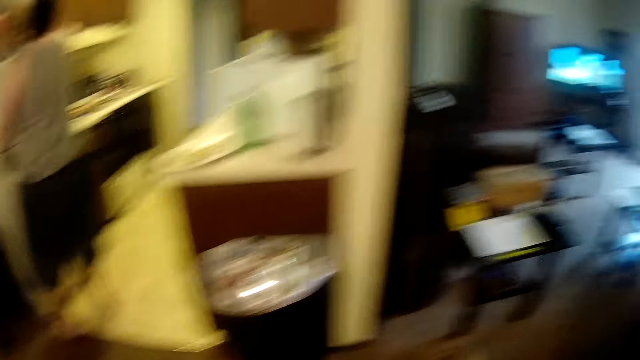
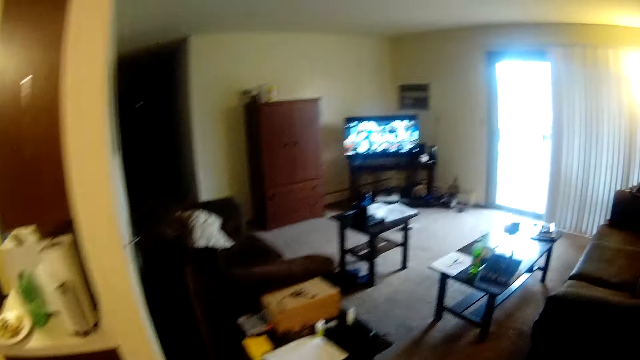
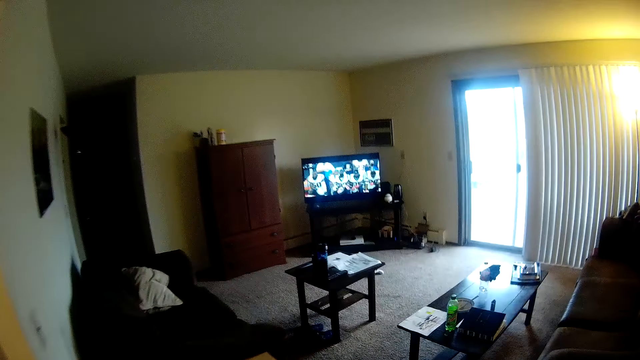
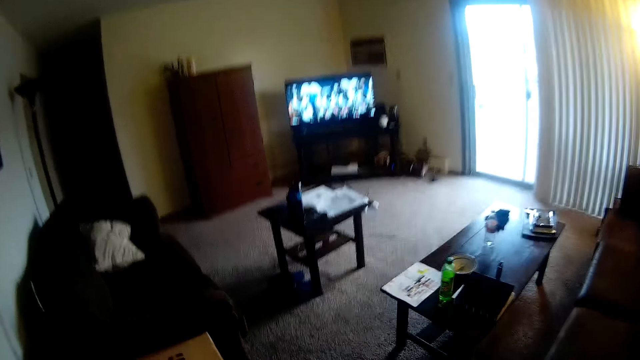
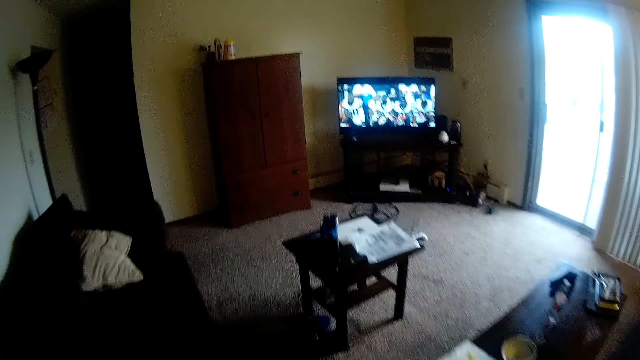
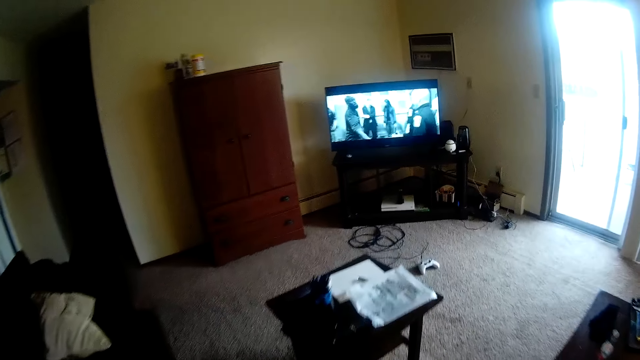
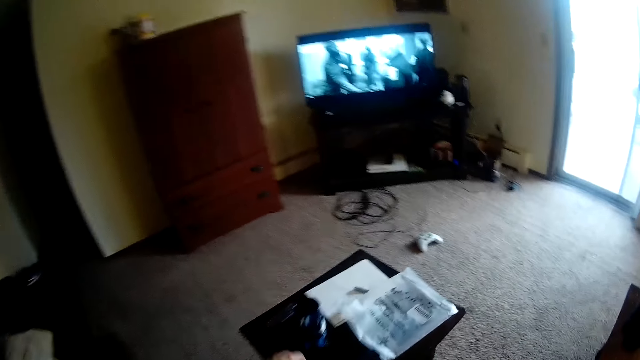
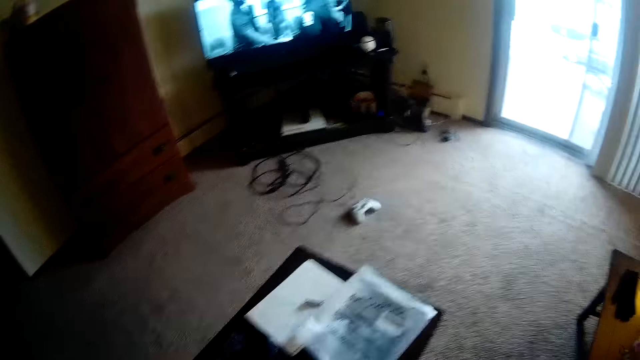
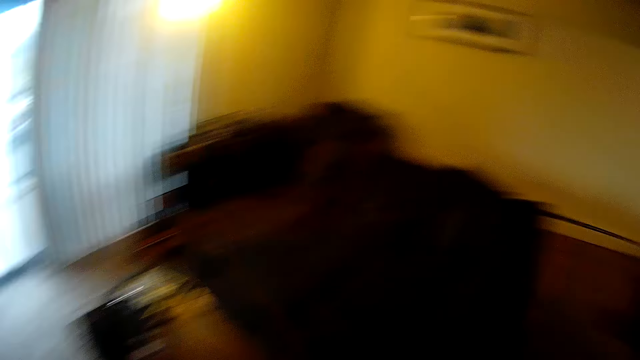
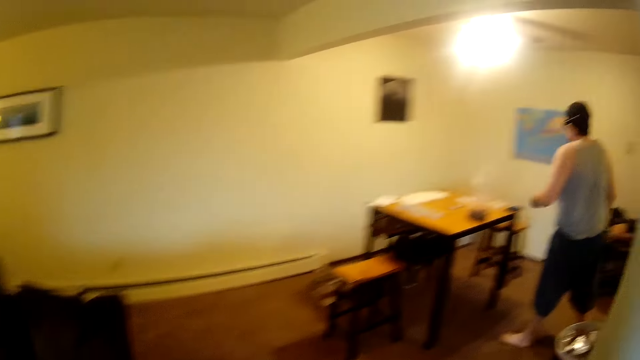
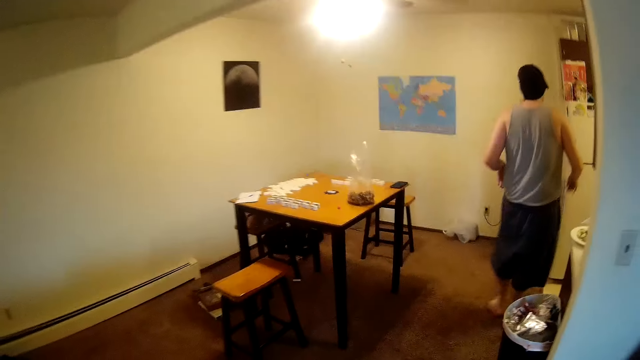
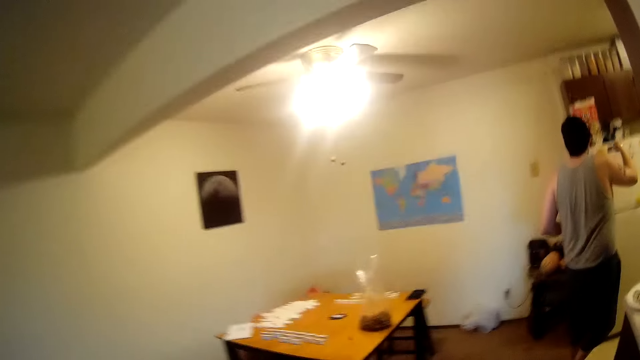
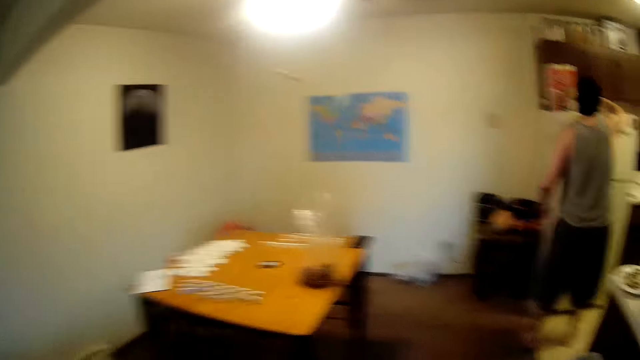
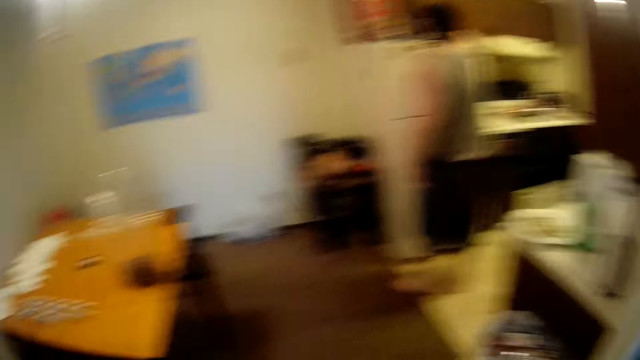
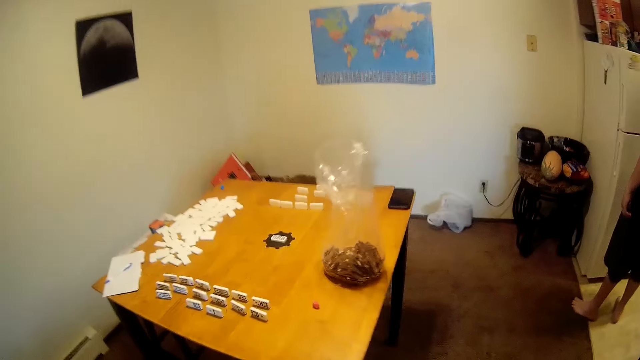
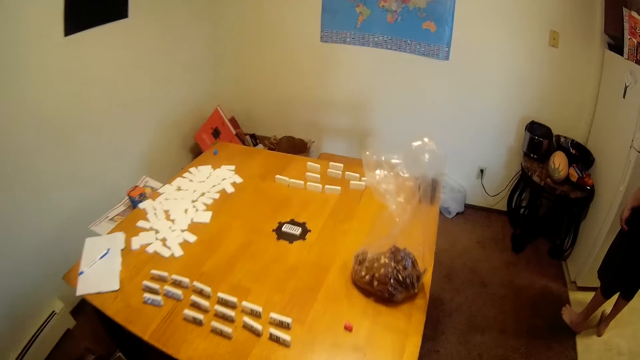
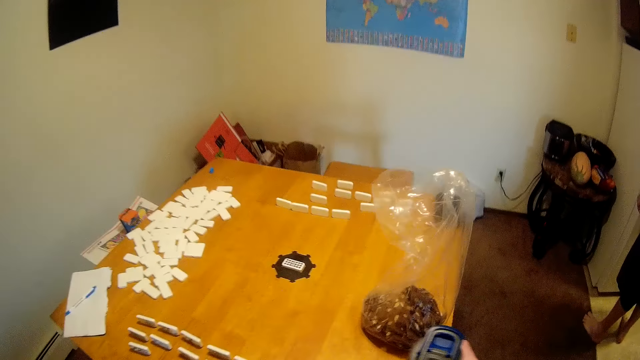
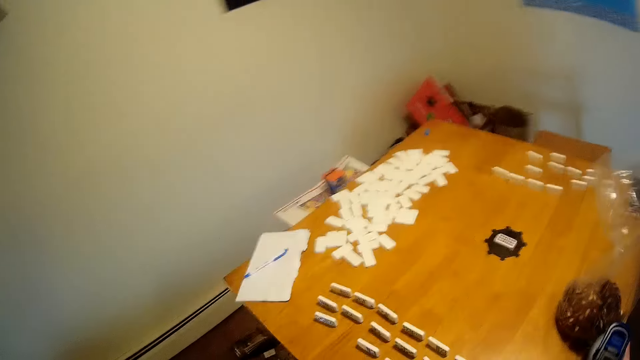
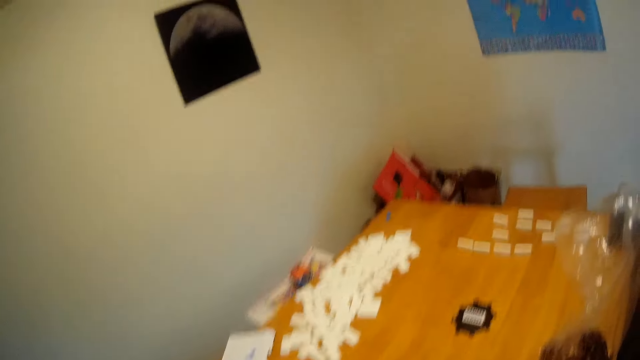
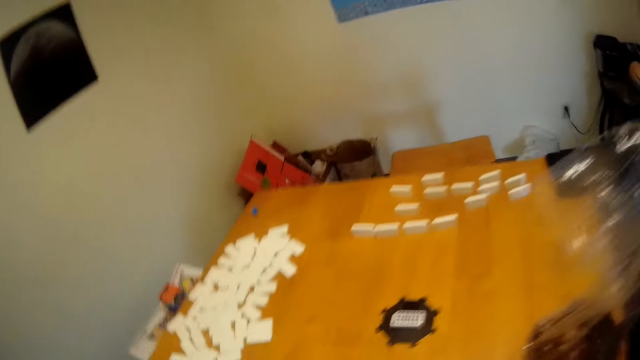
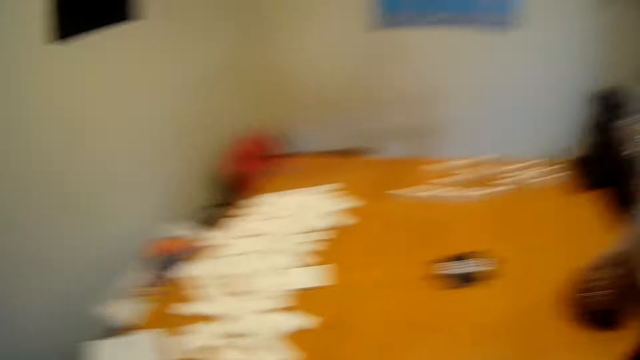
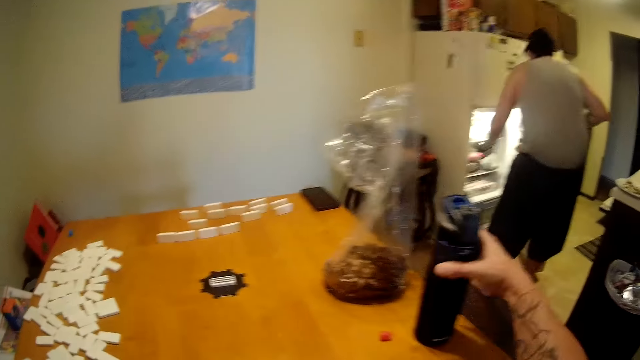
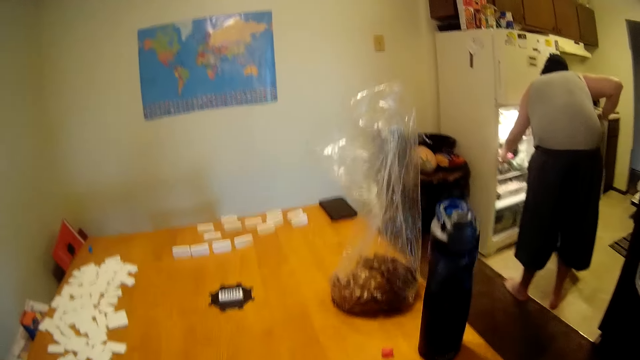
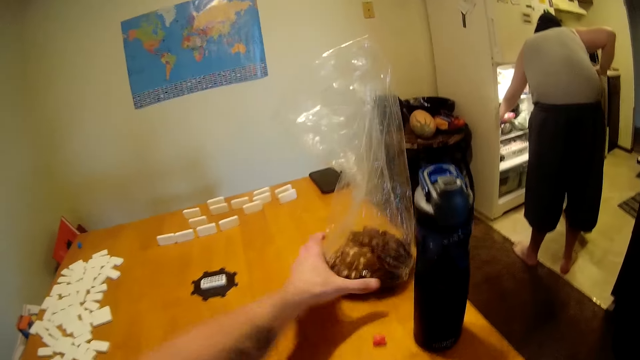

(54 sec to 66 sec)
The camera wearer stands up. A man touches something. The camera wearer walks around the house. They watch television. They walk to the living room. They pick up a water bottle from the table. They look around the house. The man walks around the house. The camera wearer converses with the man. They walk to the table. They walk around the house. The man picks up something. The camera wearer places the water bottle on the table. They sit on a chair. They look around the table. The man checks in the fridge.

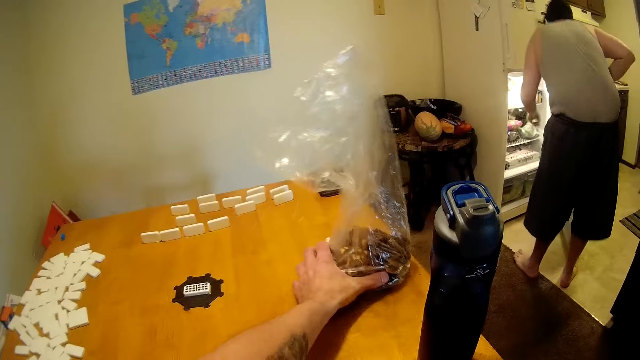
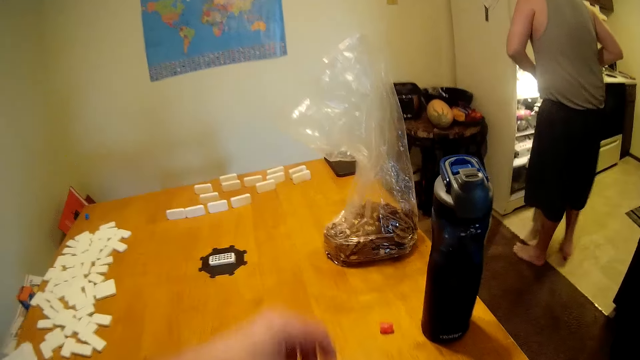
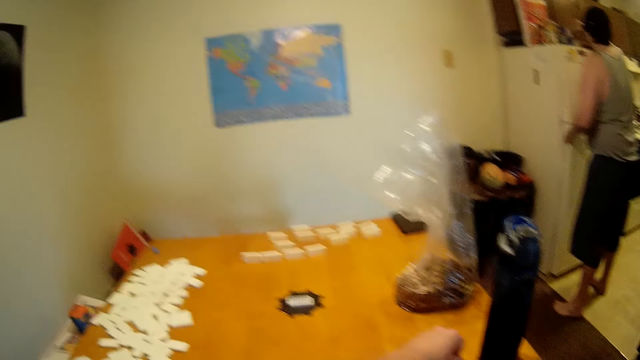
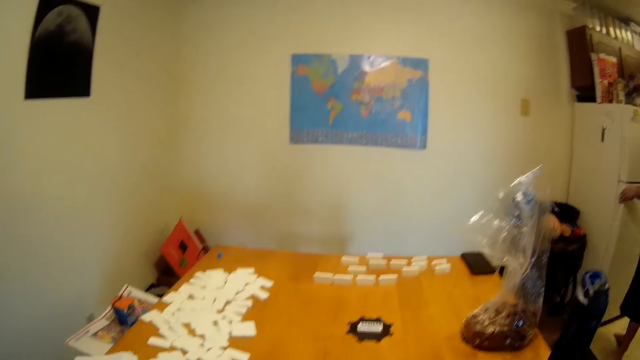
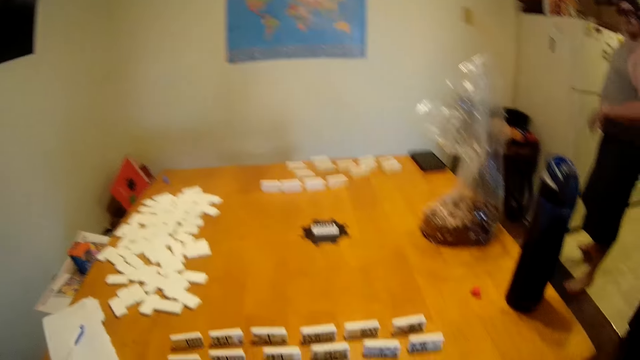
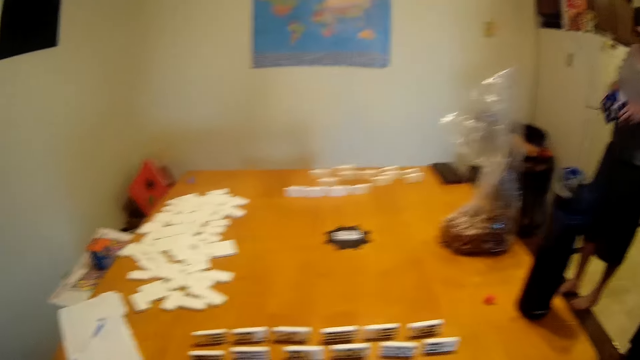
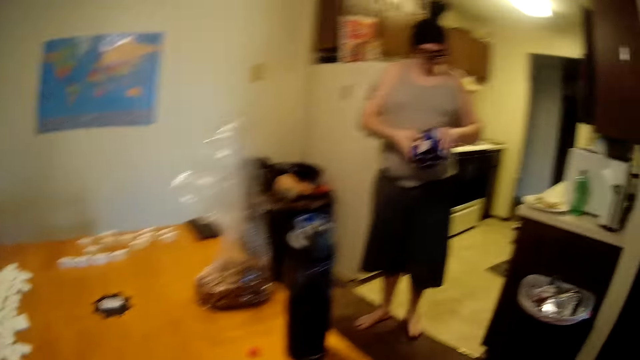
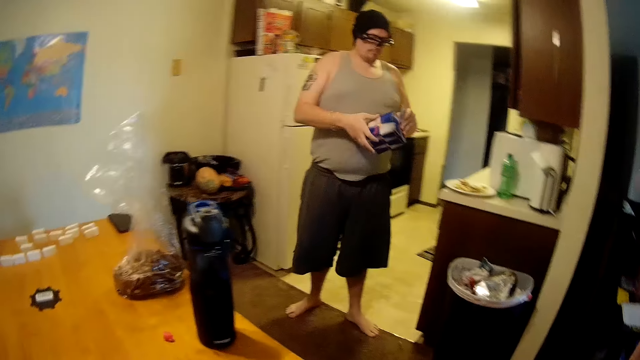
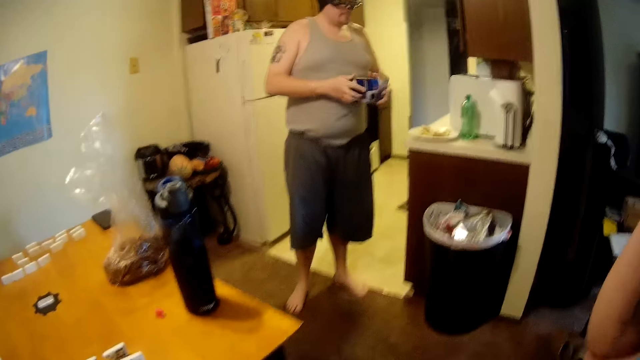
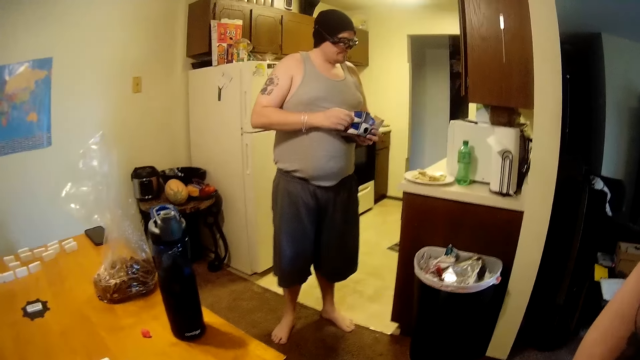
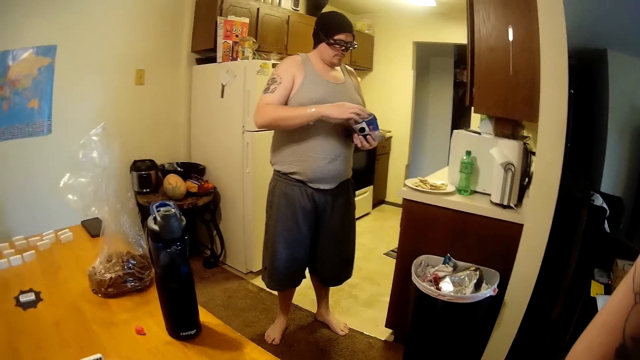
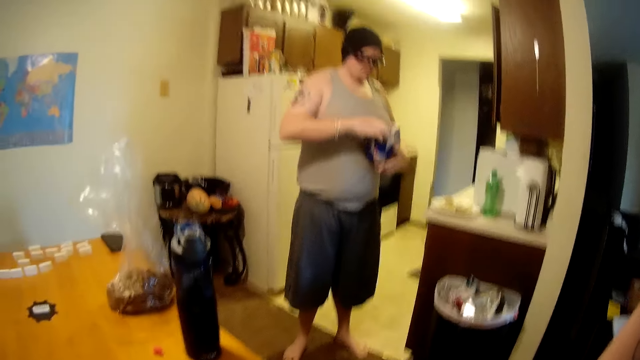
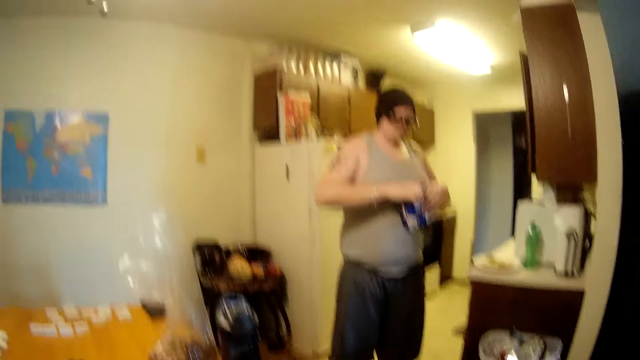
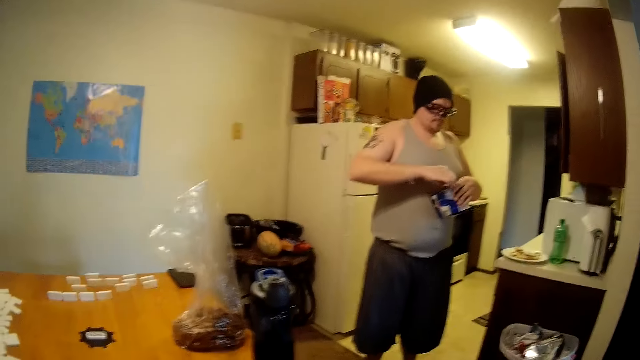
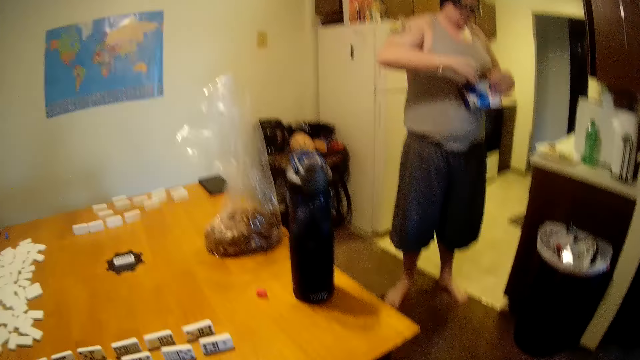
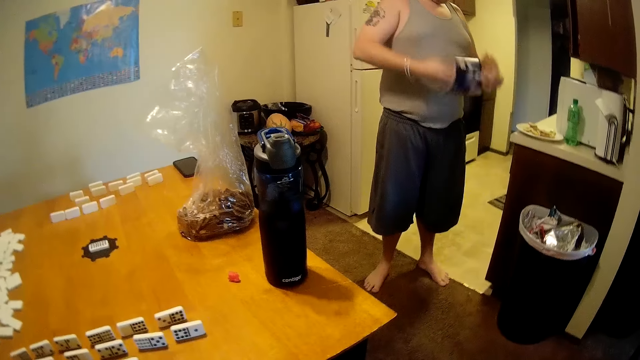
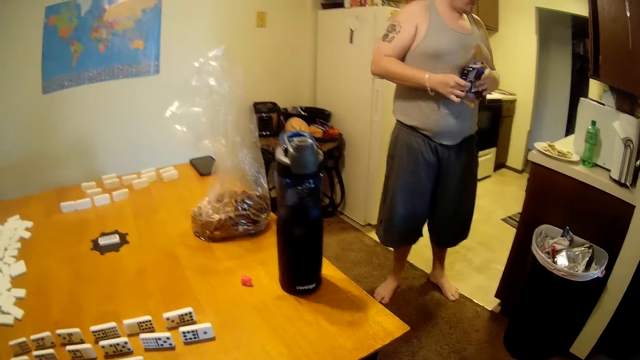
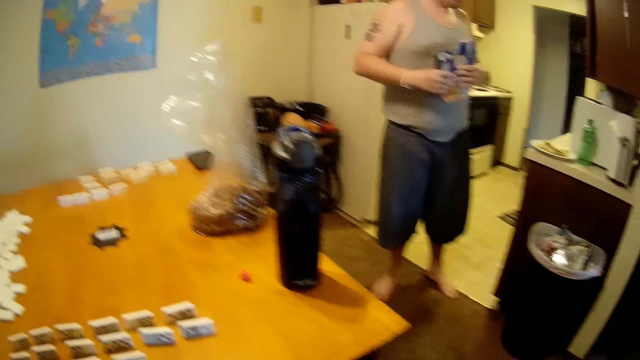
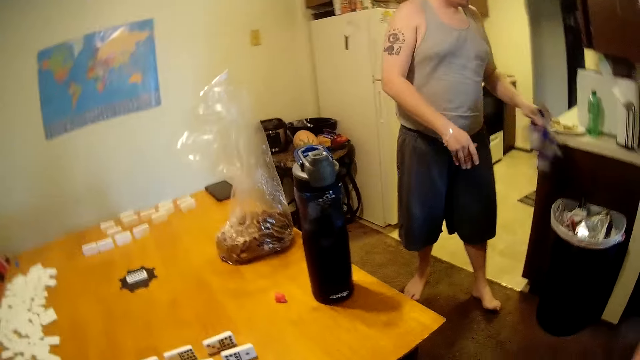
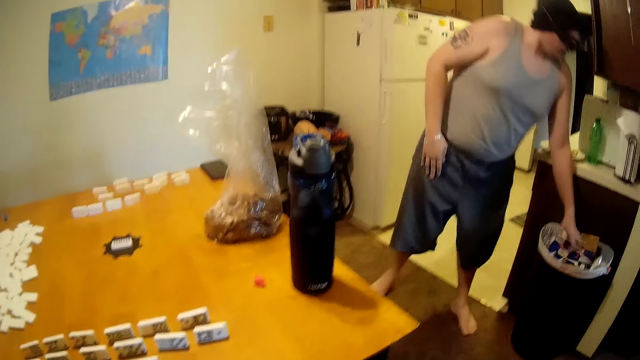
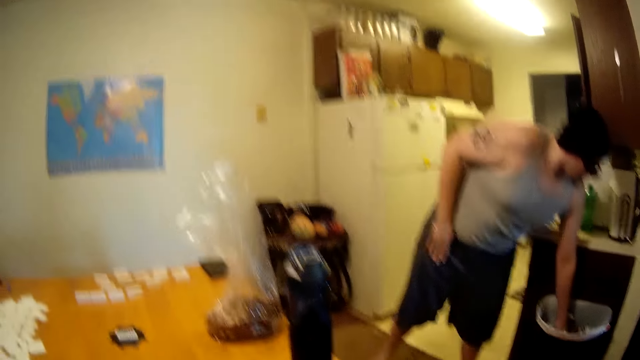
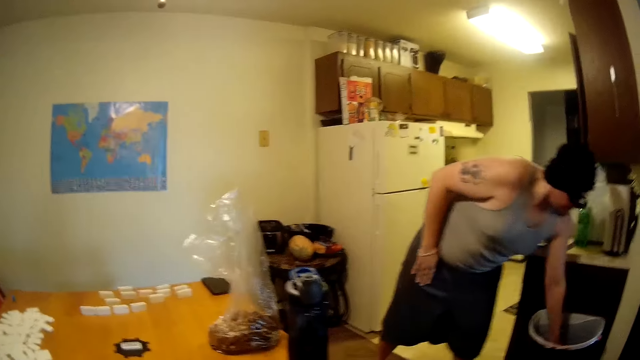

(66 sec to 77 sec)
The camera wearer moves something on the table. A man stands up, closes the fridge door and picks up a carton box from the fridge top. The camera wearer converses with the man. The man unfolds the box and tears the box. He throws the box in the dustbin.
